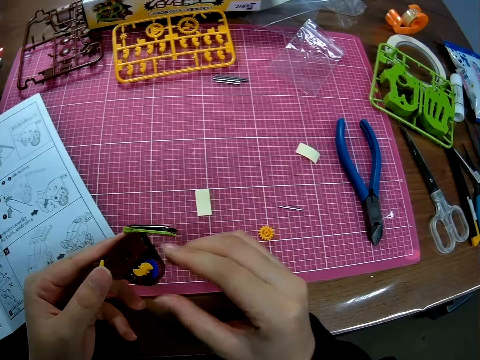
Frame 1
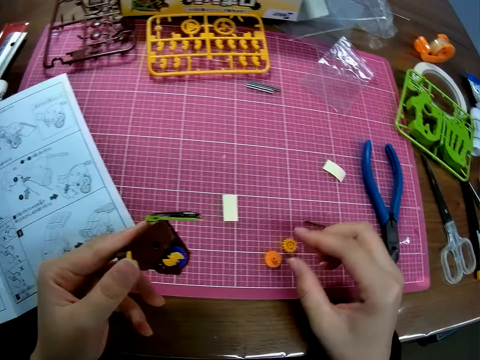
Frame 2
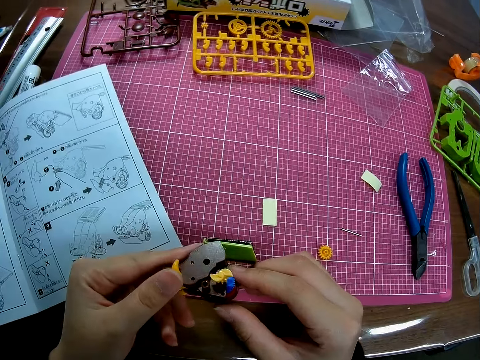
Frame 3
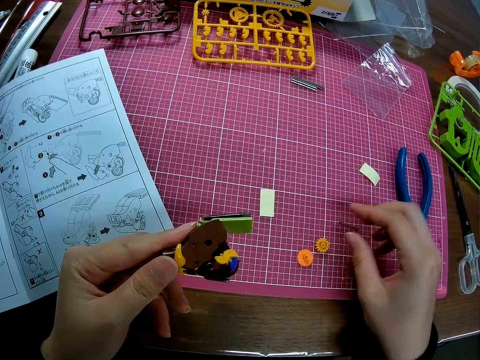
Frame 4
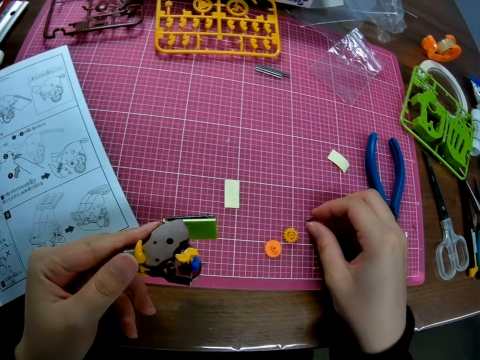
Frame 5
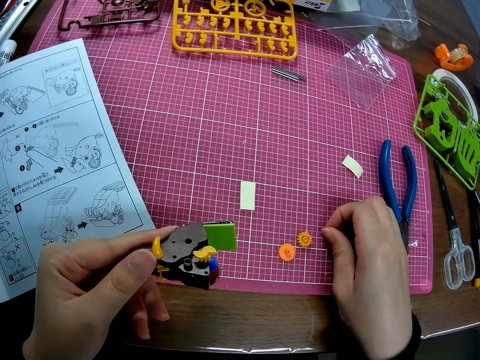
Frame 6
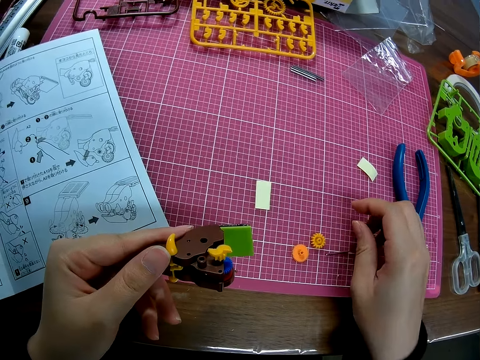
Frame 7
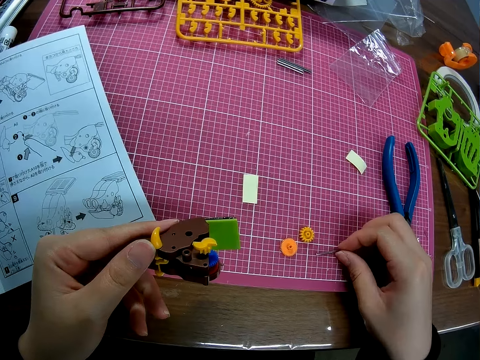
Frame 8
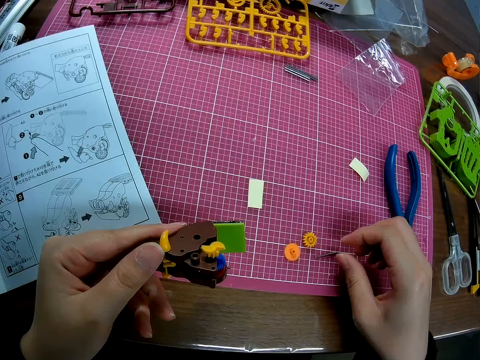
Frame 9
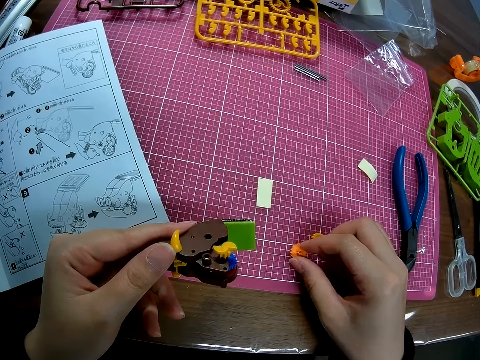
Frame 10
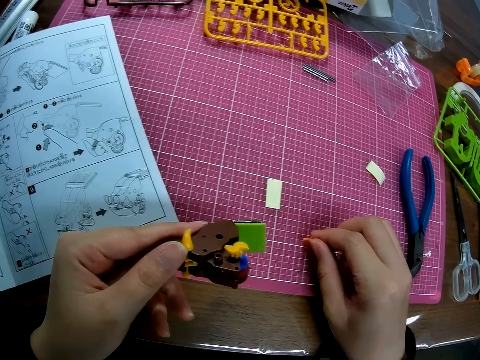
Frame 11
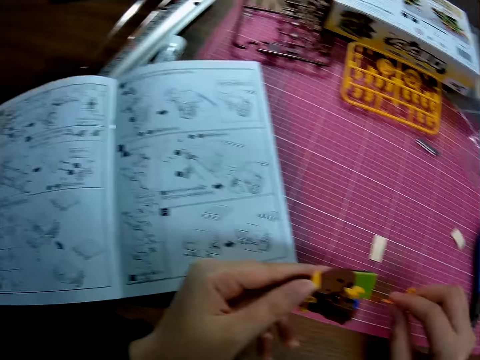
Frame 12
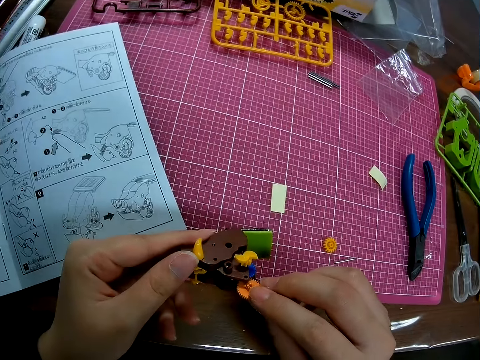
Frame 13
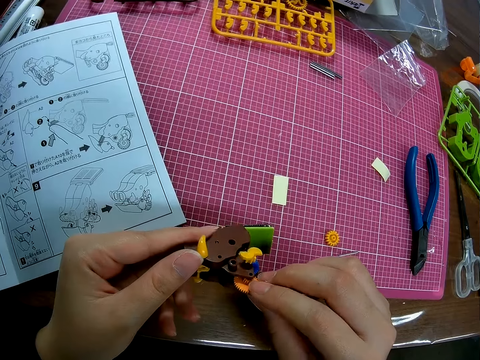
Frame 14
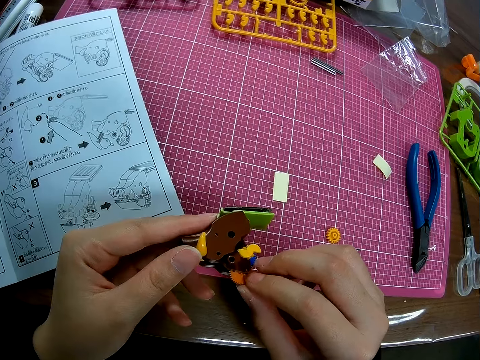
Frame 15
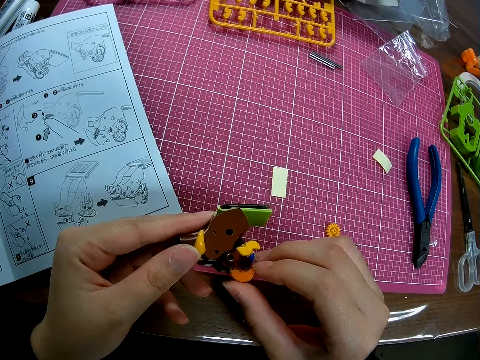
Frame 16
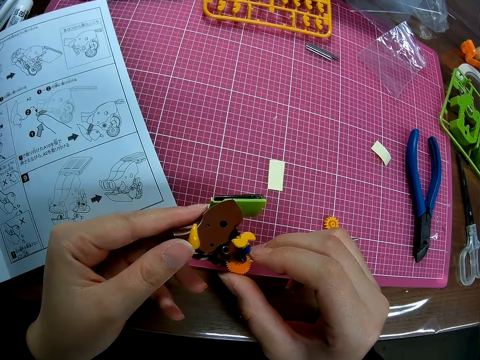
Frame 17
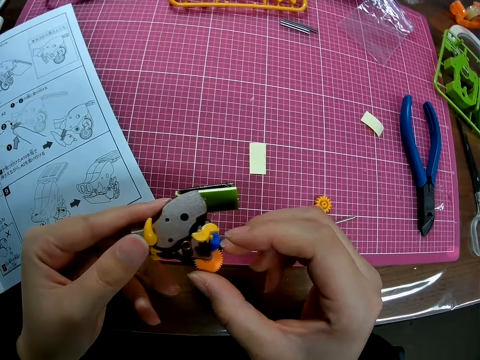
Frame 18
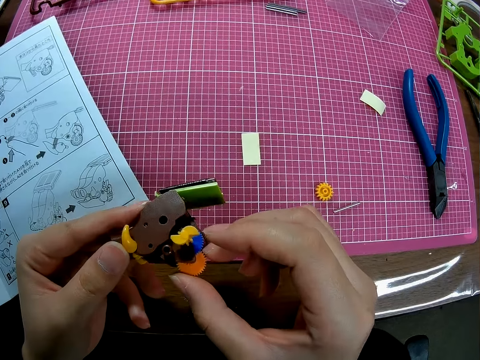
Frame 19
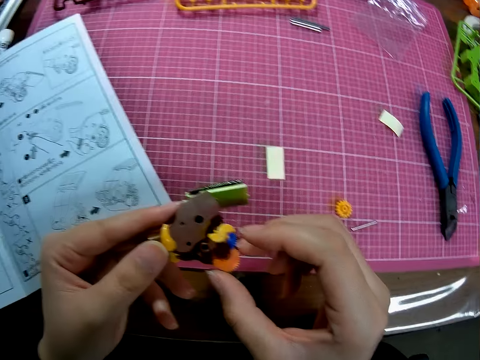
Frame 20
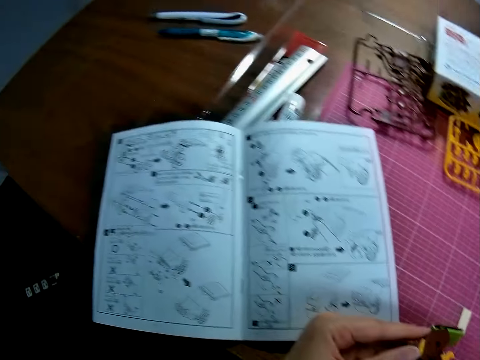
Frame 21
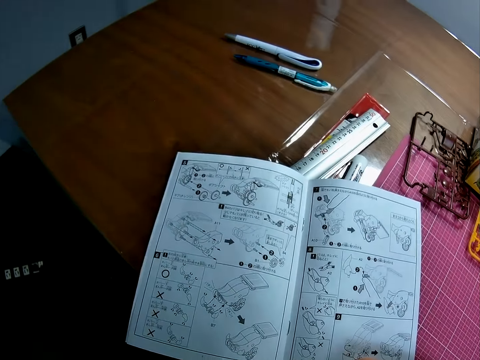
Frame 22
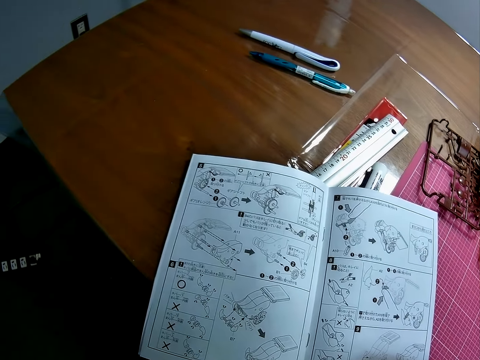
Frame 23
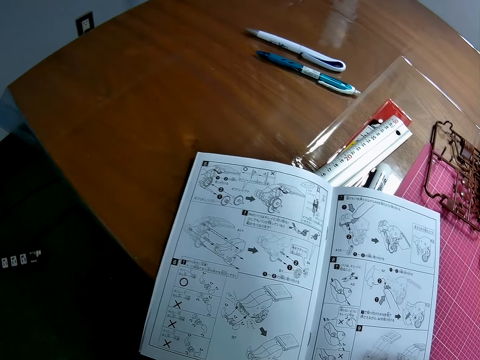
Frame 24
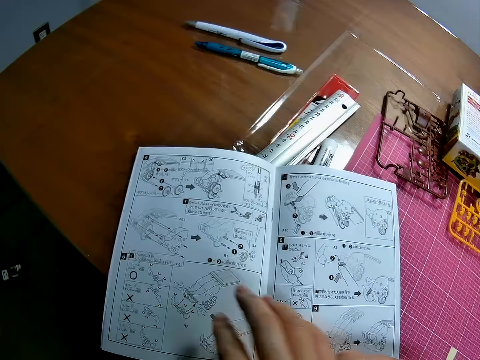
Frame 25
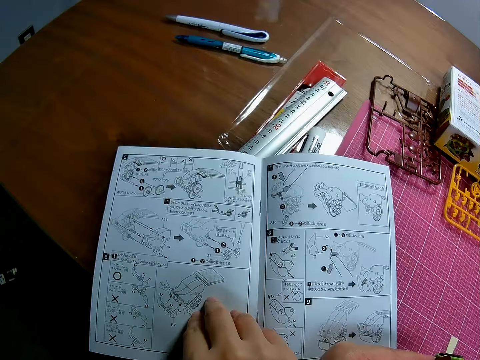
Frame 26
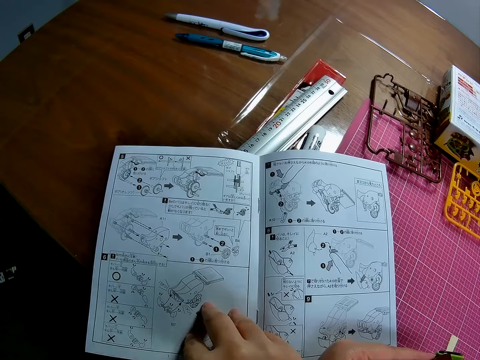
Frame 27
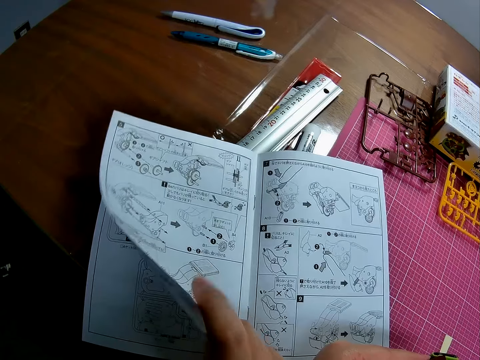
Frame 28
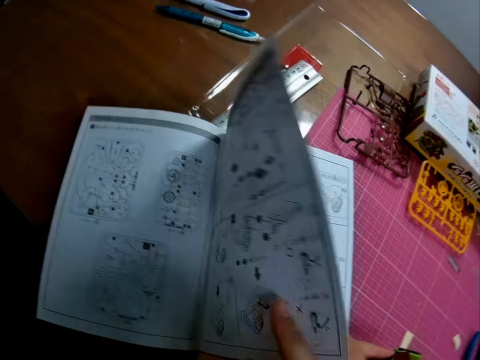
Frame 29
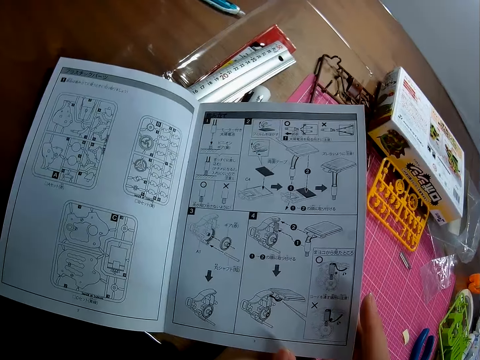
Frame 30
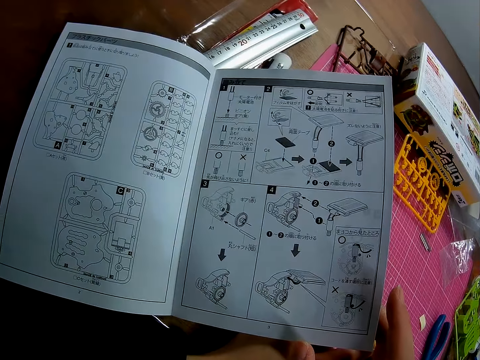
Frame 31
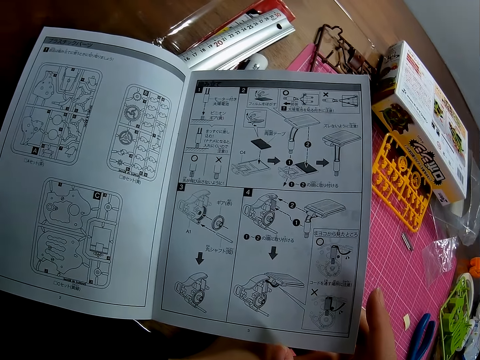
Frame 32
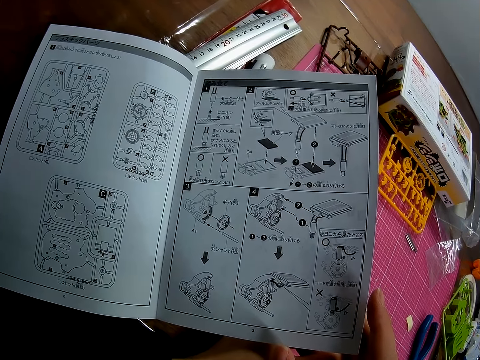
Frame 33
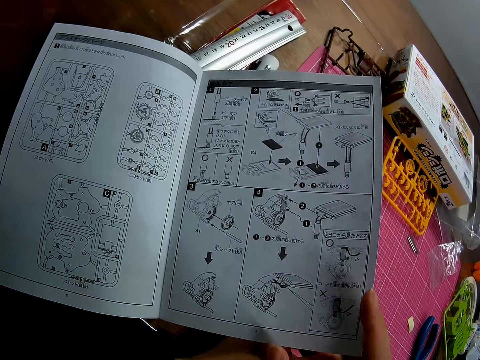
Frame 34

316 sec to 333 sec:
The camera wearer moves the hand. He stares at the plastic model of something on the hands. He touches a piece of mechanical model on the table with his right hand. He picks up the plastic model from the cutting mat, drops the plastic model on the cutting mat and holds the plastic model on the cutting mat. He picks a piece of mechanical model from the table with his right hand. He inserts the piece of mechanical model in his right hand into the piece of mechanical model in his left hand. He looks at the manual book. He stares at the manual book. He places his left hand on a mechanical model chart on the table. He stares at the manual book on the table. He opens a page of the mechanical model chart backward with his right hand. He stares at the manual book on the table.

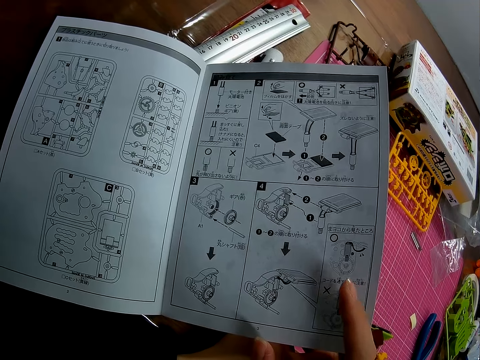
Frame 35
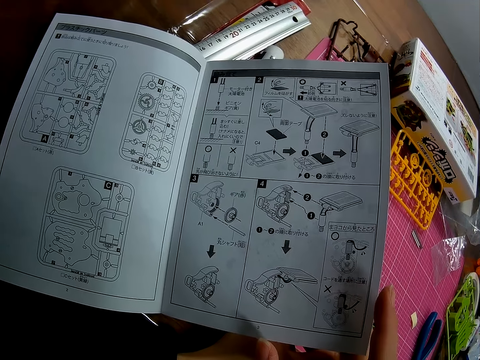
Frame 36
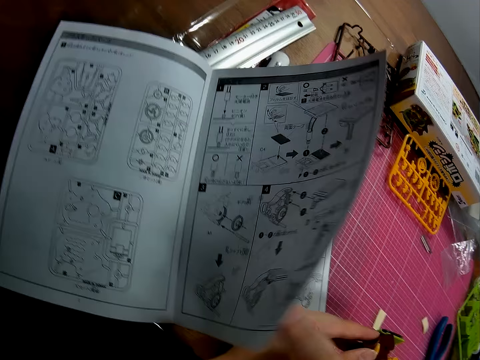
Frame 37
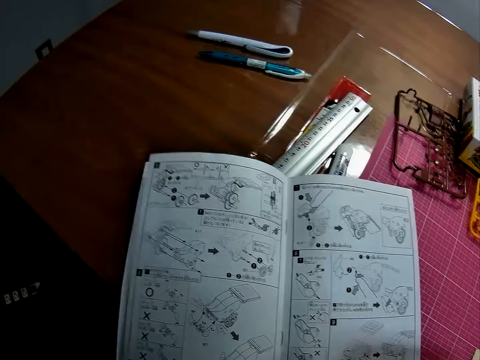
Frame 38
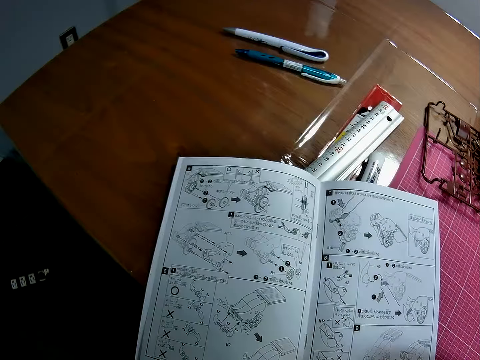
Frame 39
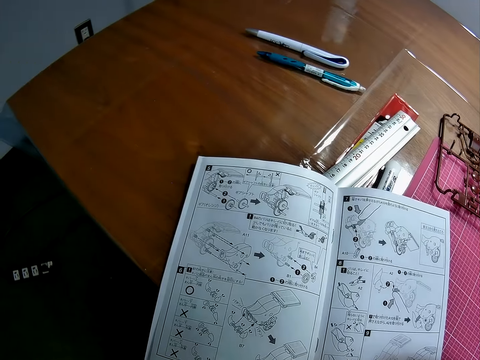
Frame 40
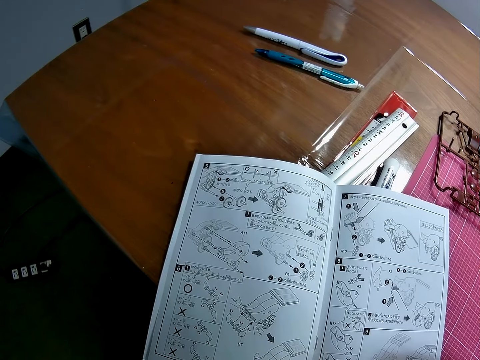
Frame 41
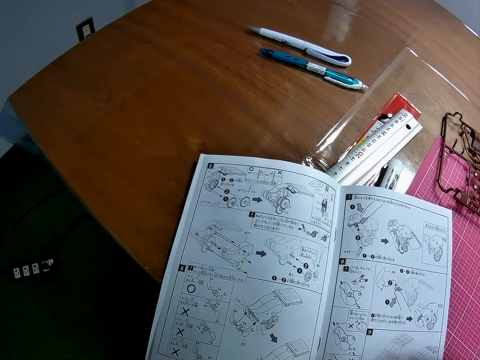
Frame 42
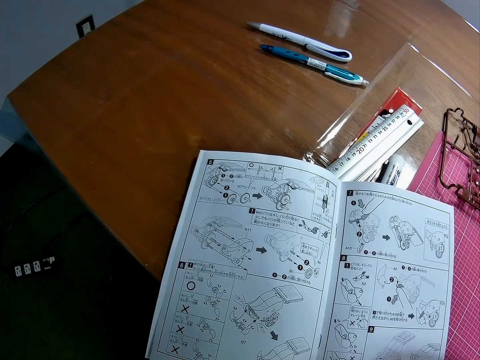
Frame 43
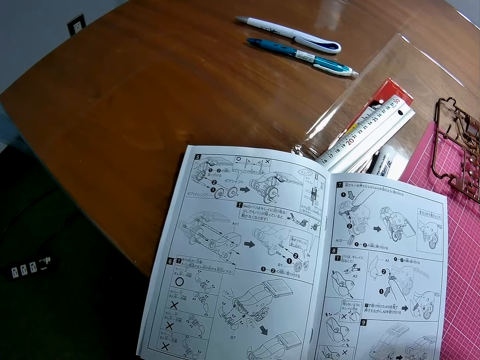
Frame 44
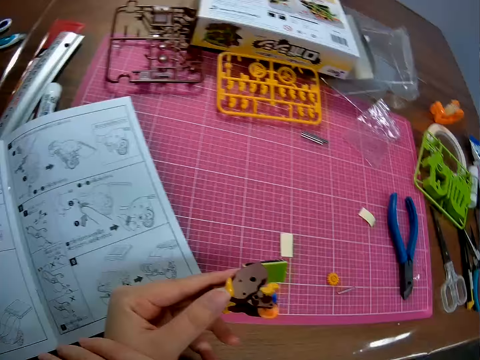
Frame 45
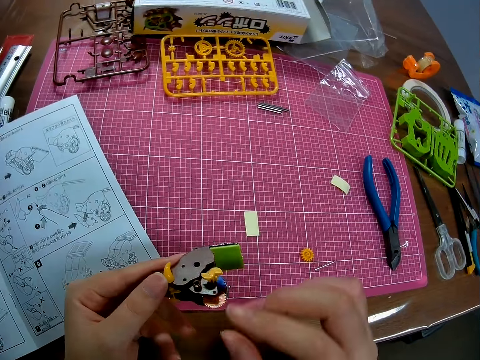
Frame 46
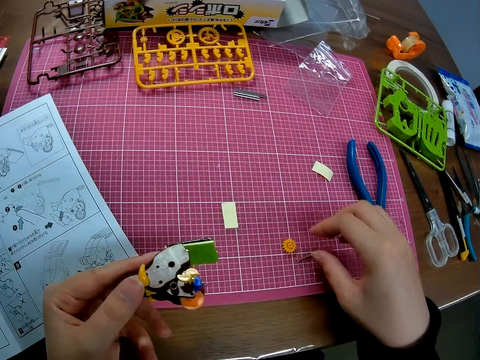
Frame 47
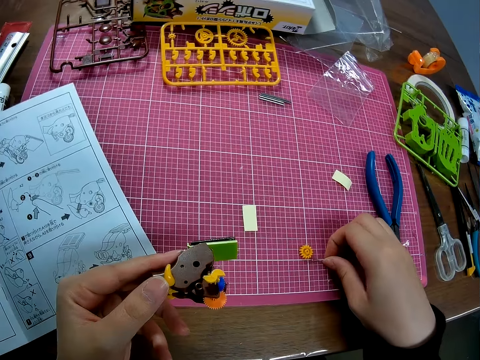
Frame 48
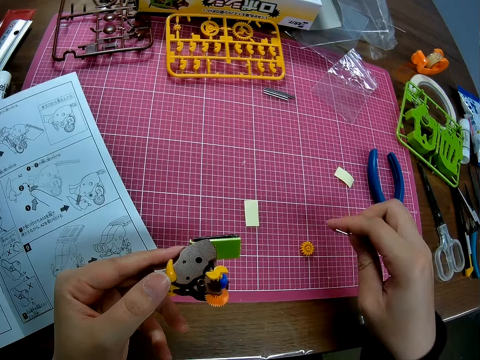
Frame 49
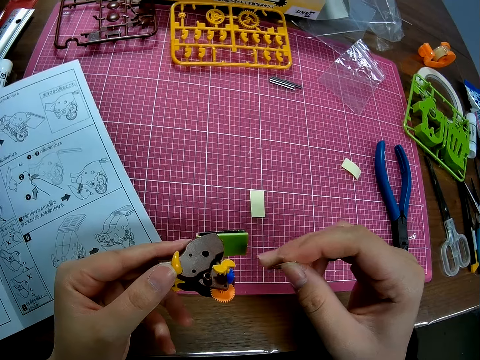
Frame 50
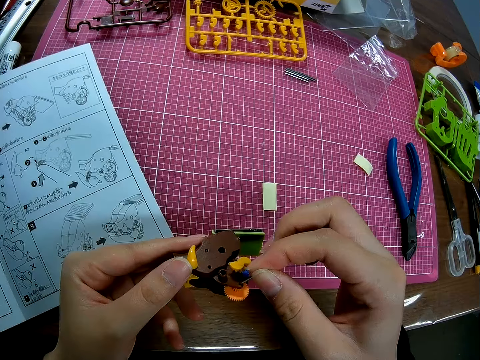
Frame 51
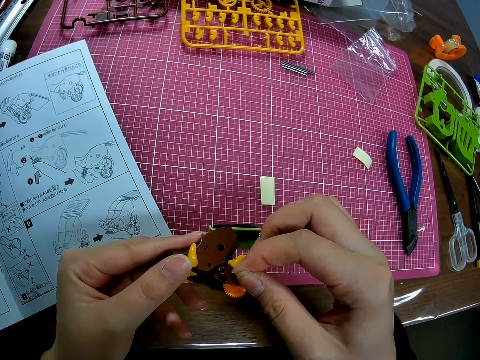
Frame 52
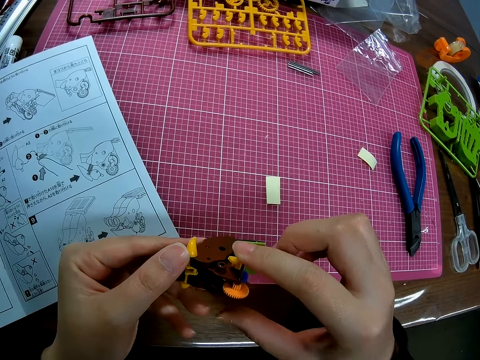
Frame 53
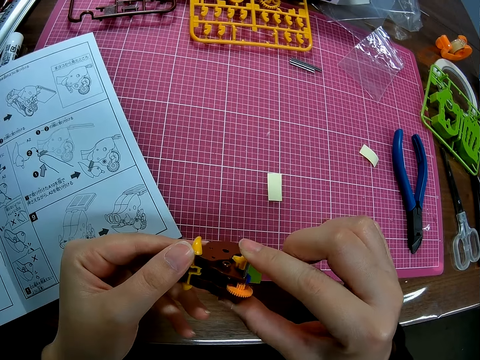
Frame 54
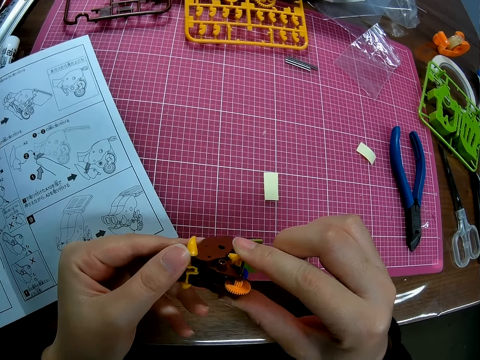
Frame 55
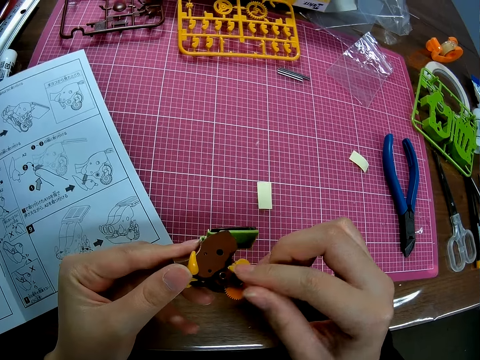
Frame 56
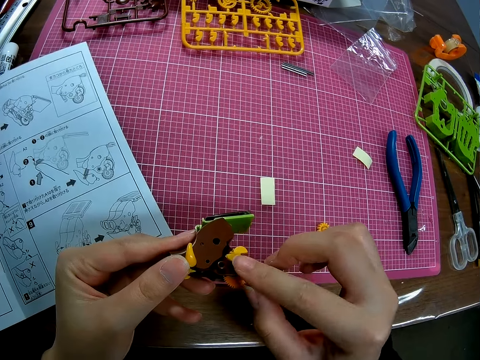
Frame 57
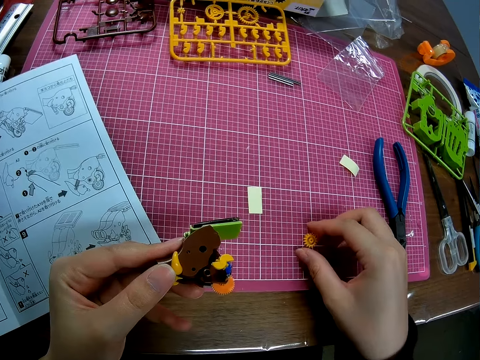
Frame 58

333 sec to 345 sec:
The camera wearer opens a page of the mechanical model chart forward with his right hand. He stares at the manual book on the table. He looks around. He picks a piece of mechanical model from the table with his right hand. He inserts the piece of mechanical model in his right hand into the piece of mechanical model in his left hand.
